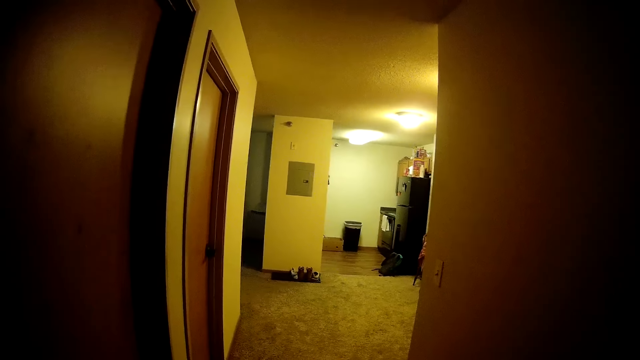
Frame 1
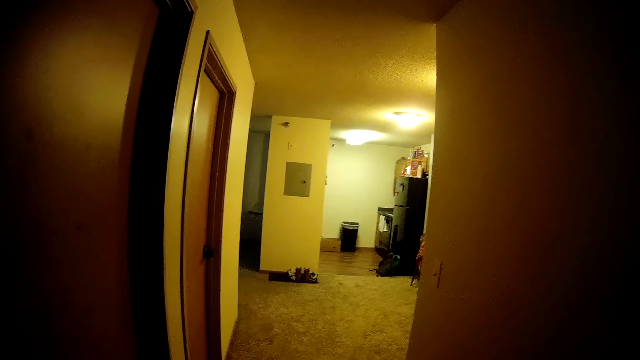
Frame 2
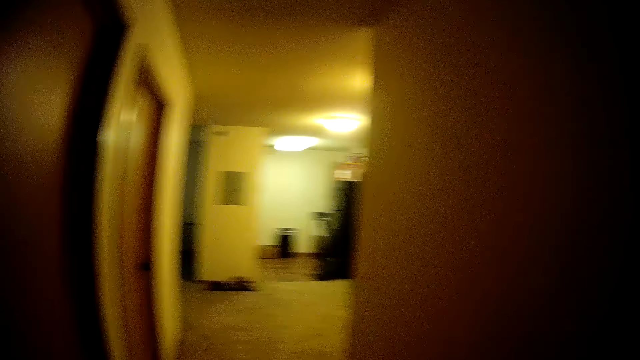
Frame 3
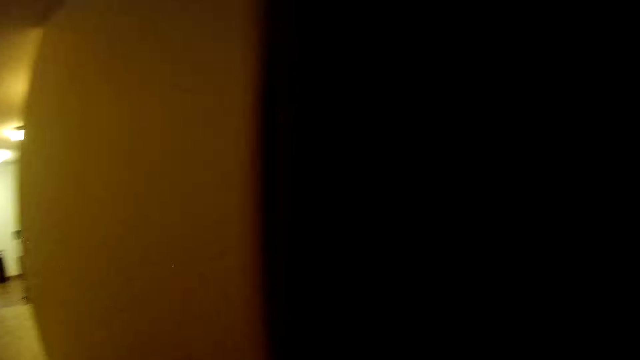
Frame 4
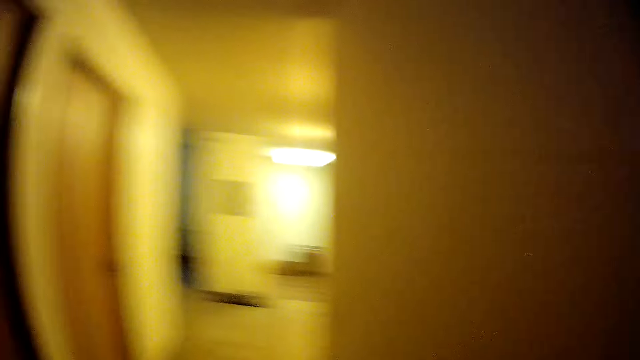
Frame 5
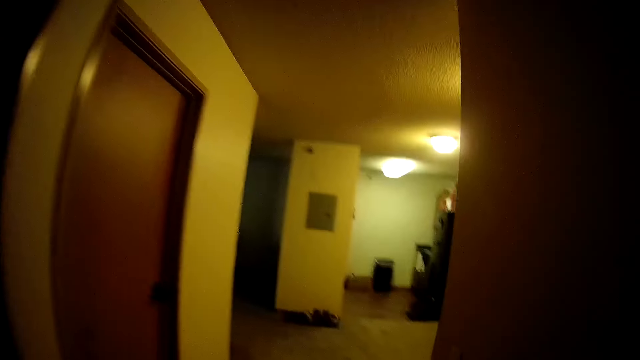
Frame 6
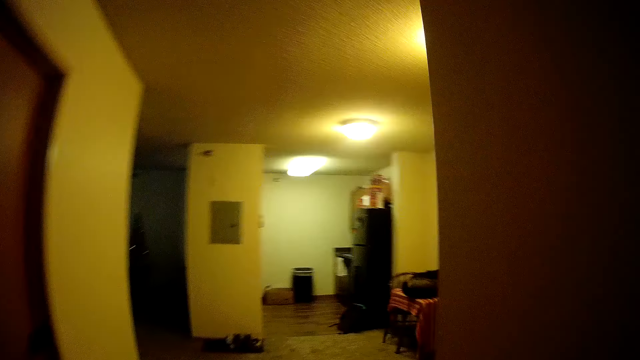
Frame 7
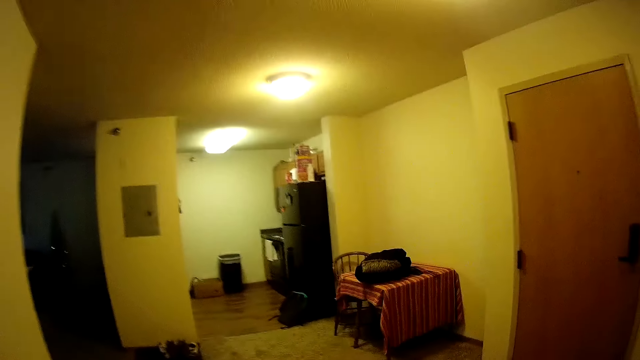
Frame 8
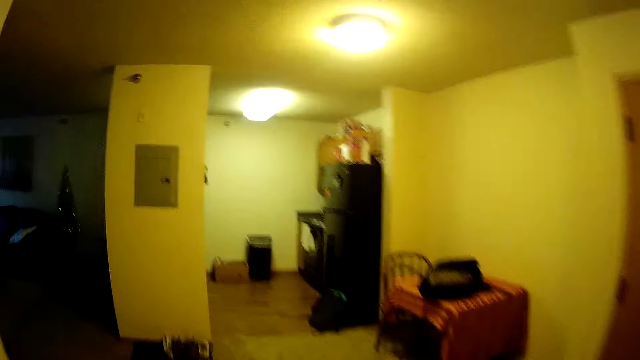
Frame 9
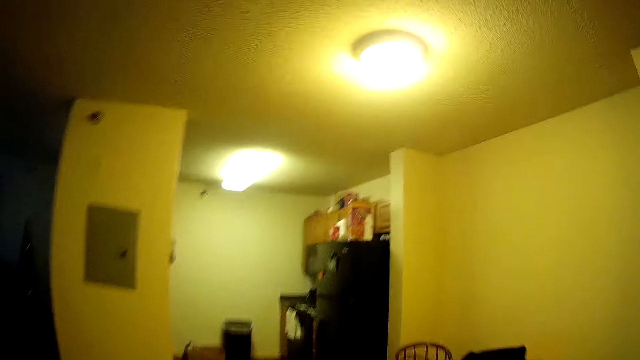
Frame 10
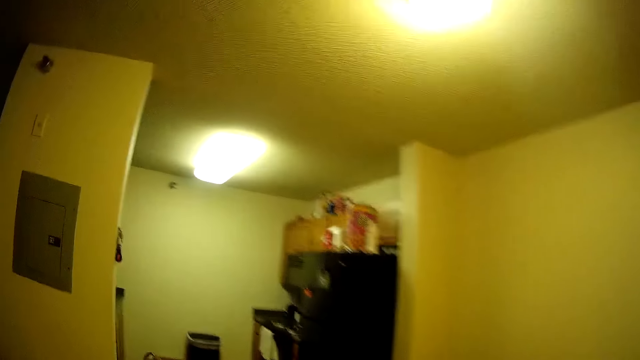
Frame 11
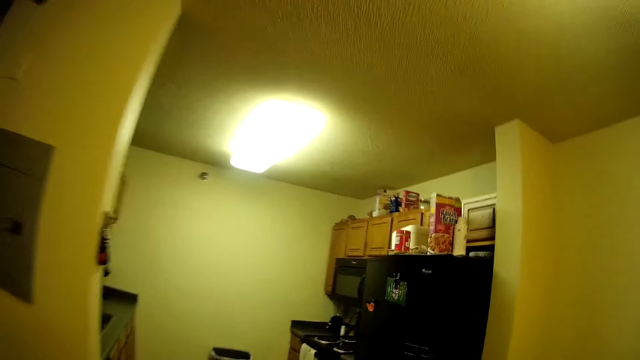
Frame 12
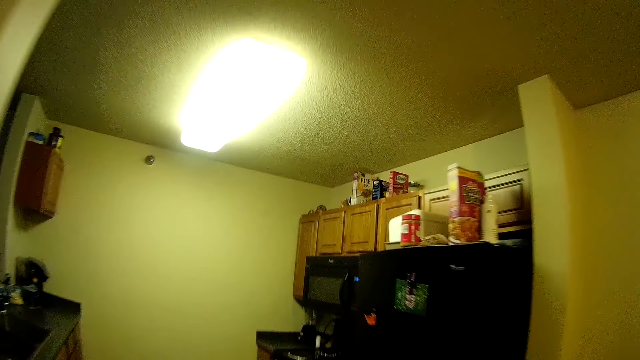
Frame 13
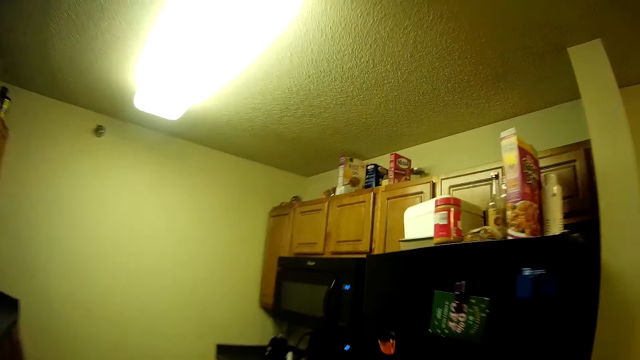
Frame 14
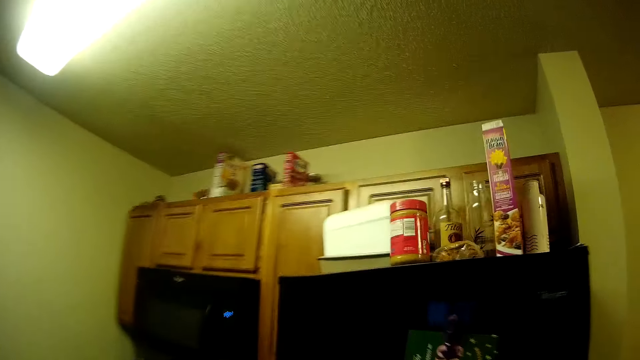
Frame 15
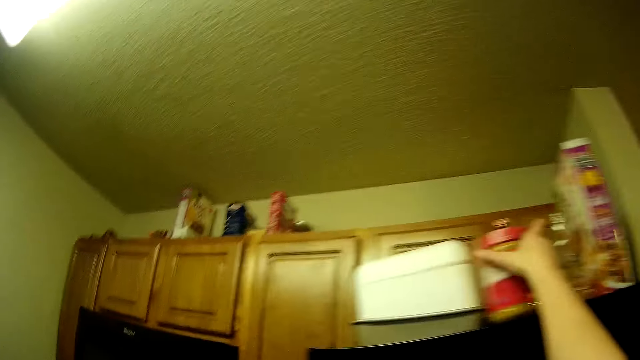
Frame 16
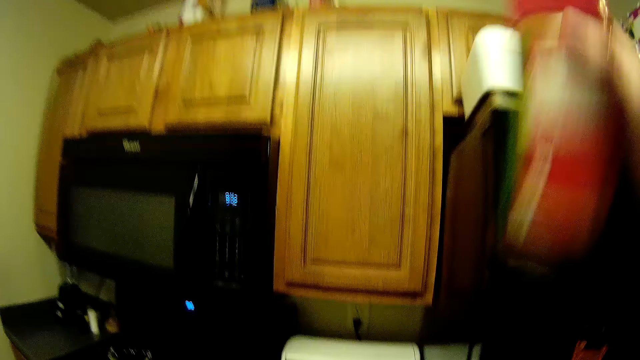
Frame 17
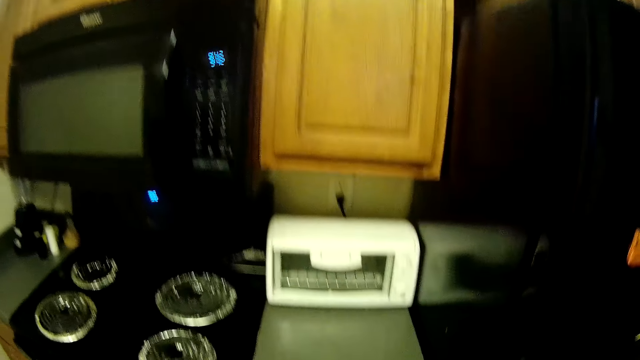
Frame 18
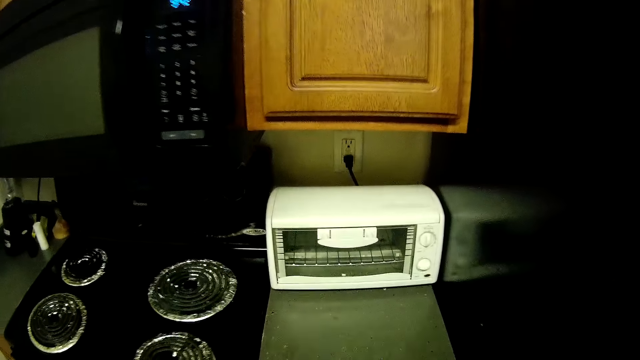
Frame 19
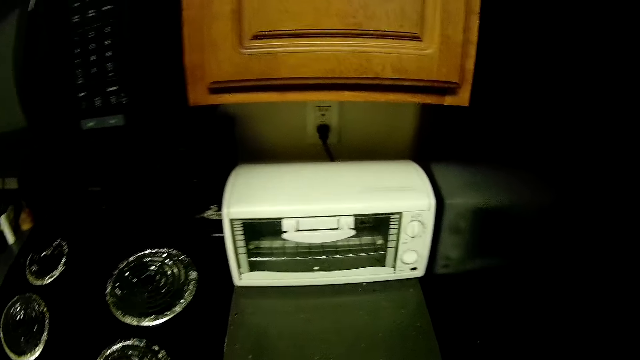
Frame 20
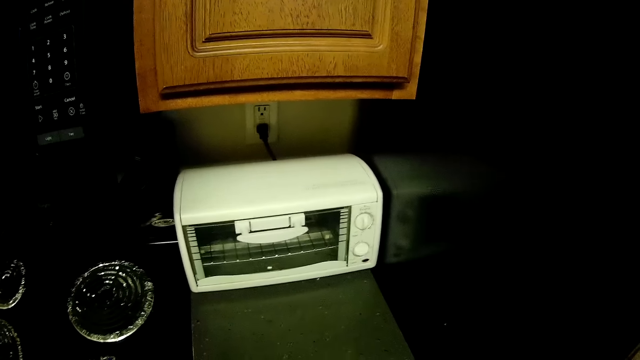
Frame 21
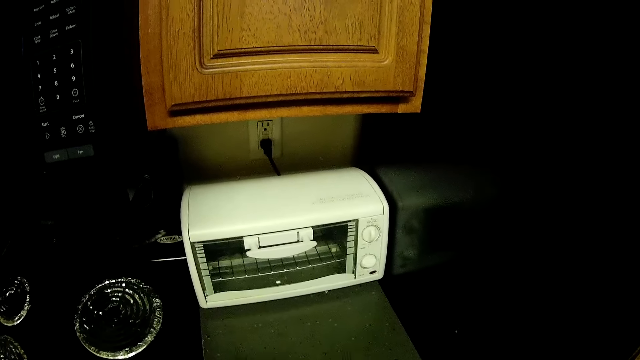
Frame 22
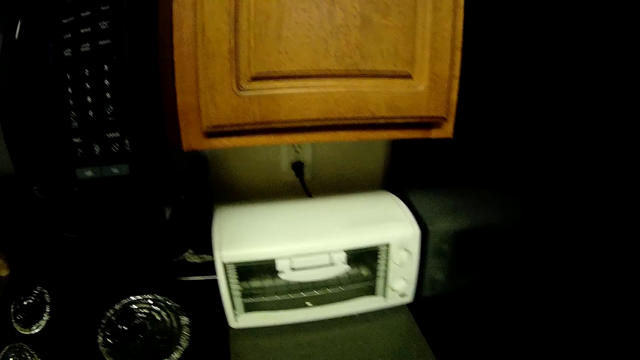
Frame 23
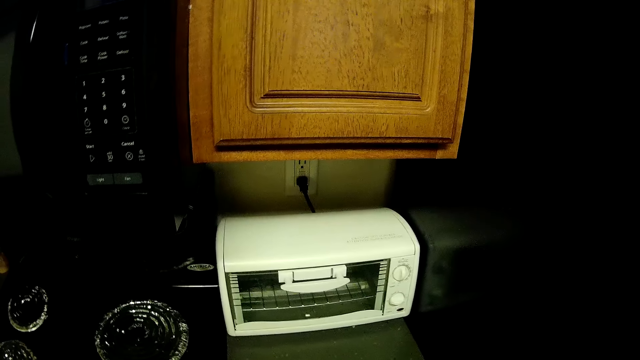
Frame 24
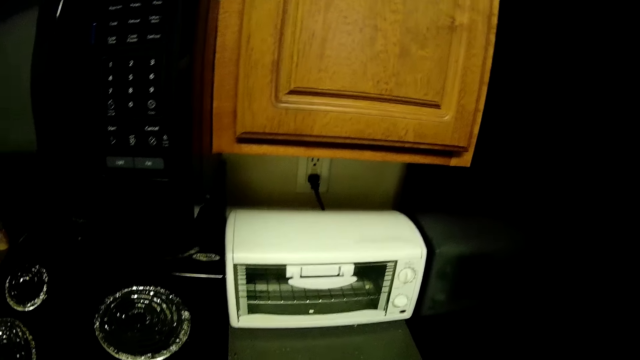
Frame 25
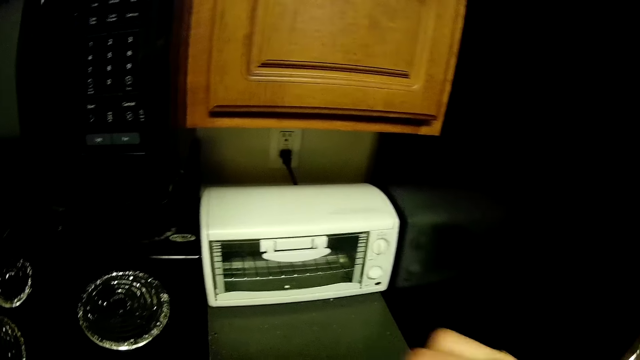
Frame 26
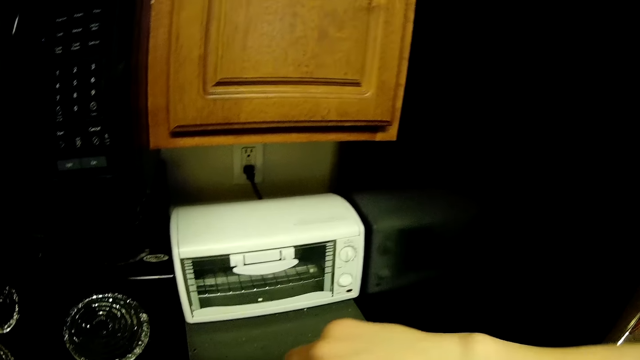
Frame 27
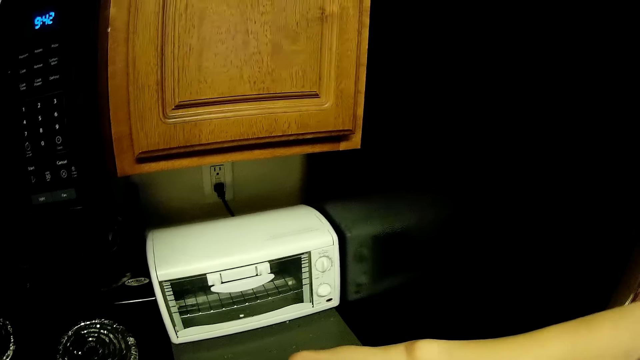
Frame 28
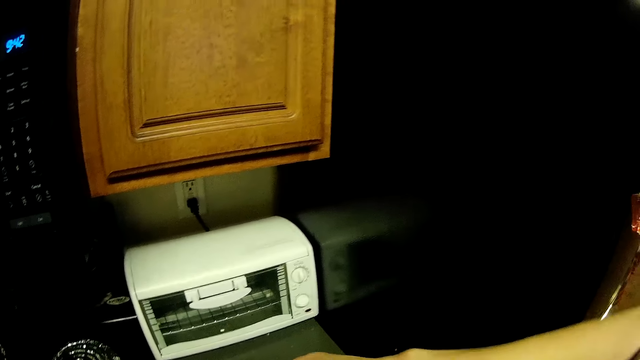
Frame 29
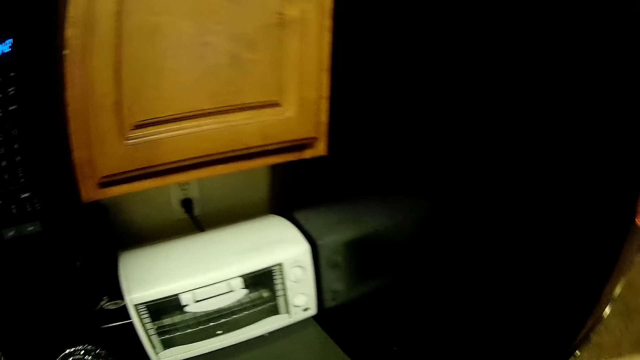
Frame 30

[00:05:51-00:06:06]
The camera wearer stares at the room. They wait in the corridor. They walk towards the refrigerator. They walk to the next room. They pick a container or jam from the top of the refrigerator. They move closer to the microwave. They stare at the microwave. They open the container lid.

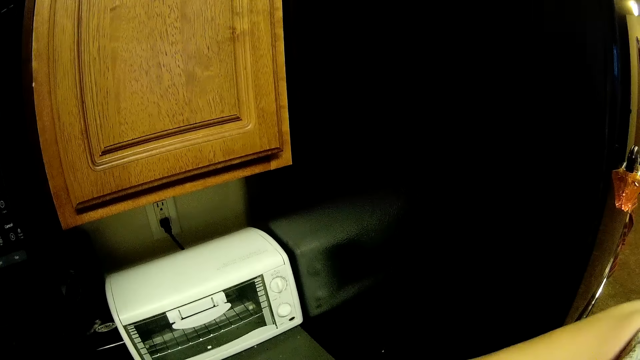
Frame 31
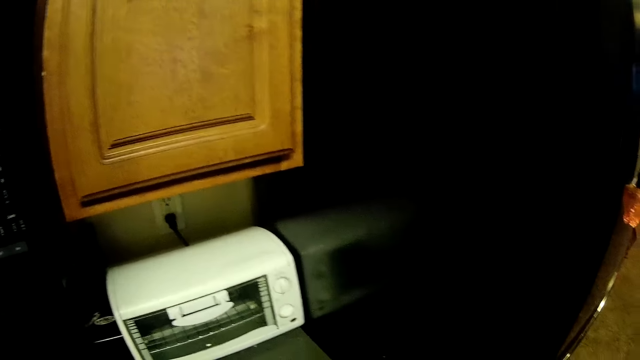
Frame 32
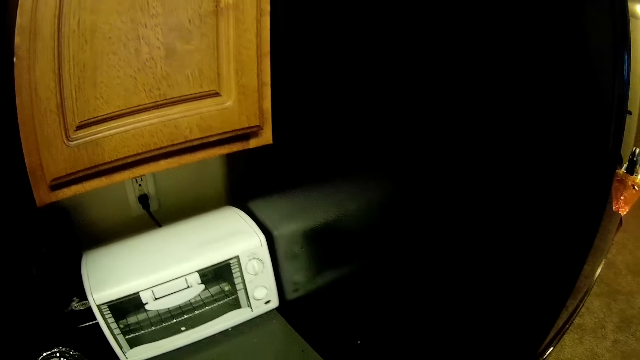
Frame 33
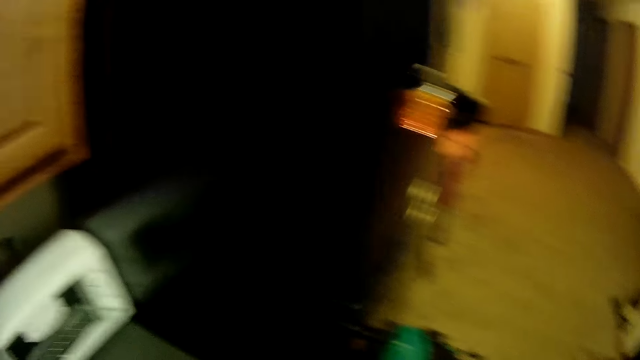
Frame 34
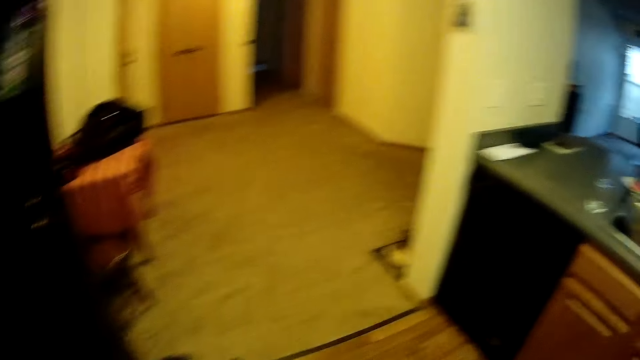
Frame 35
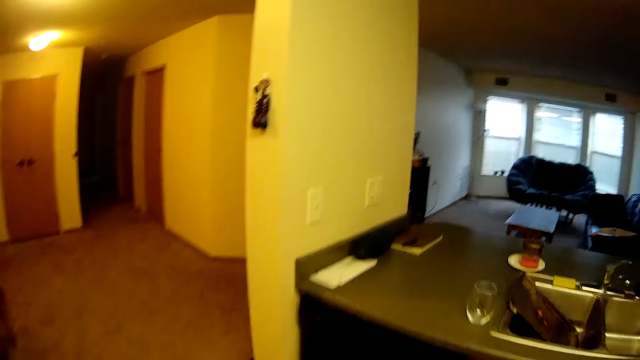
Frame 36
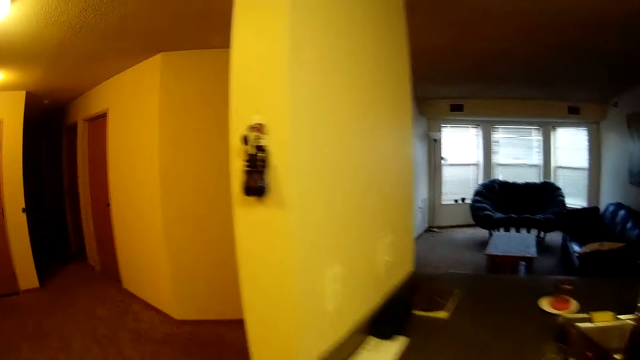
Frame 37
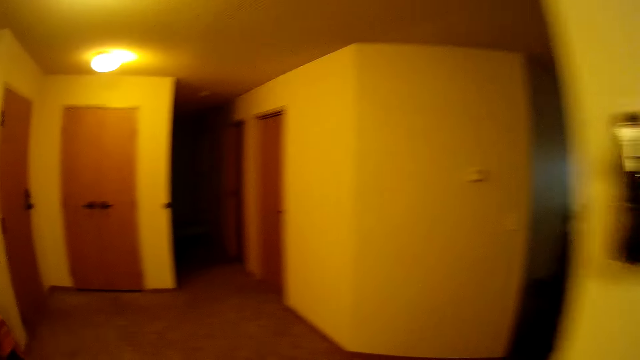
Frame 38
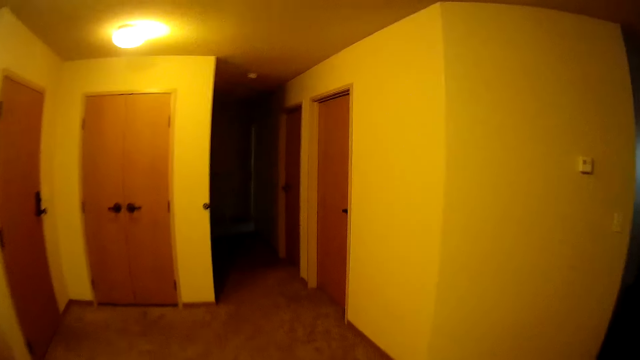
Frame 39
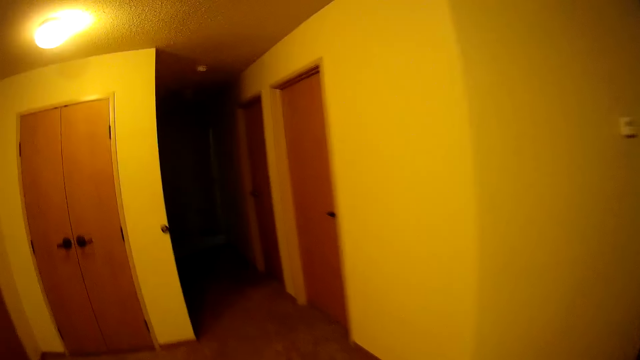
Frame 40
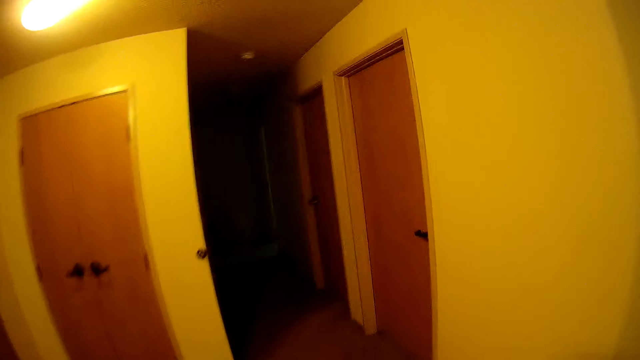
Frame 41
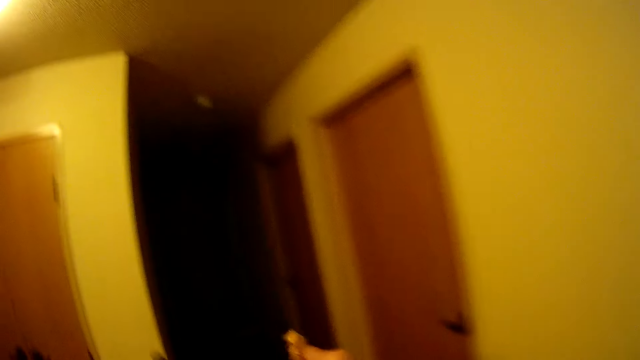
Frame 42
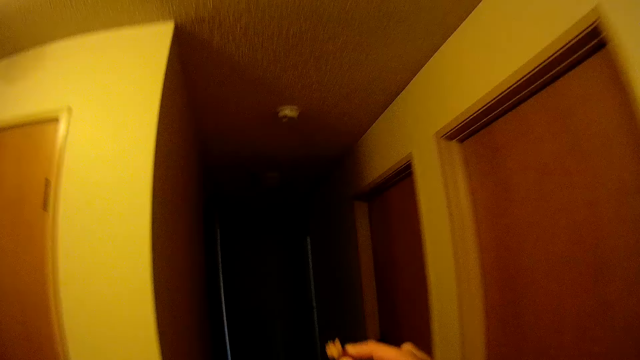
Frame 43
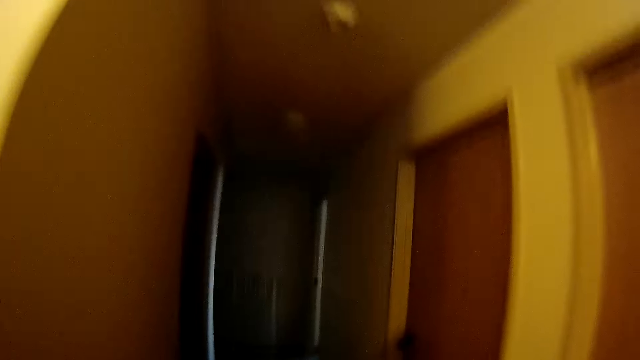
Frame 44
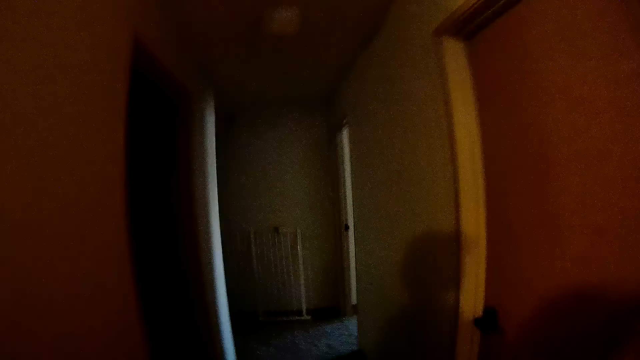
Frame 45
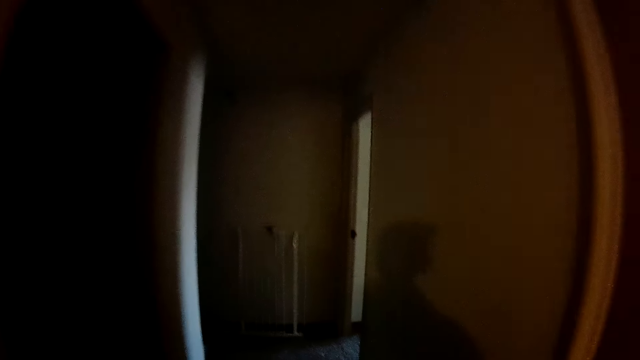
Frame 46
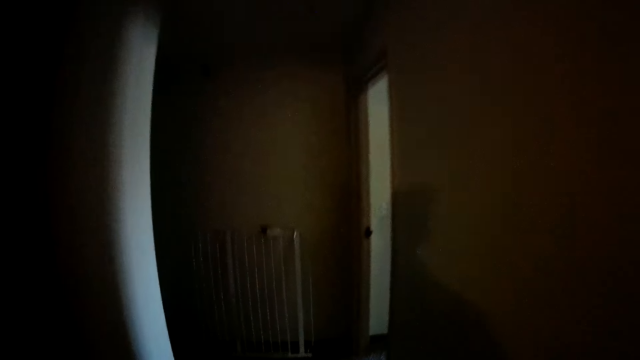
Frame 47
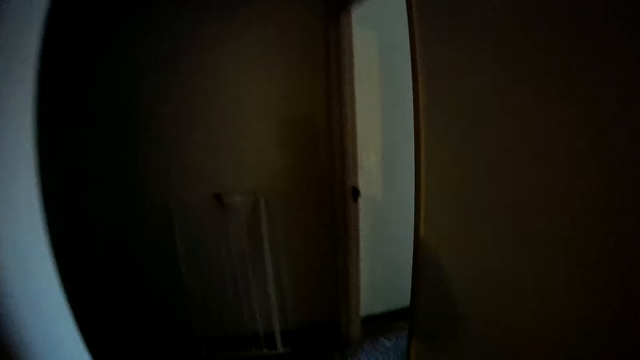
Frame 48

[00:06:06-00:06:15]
The camera wearer walks away from the microwave into the room again. They walk around the room.
